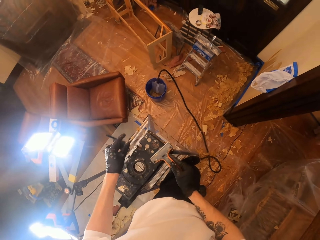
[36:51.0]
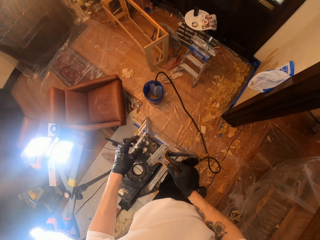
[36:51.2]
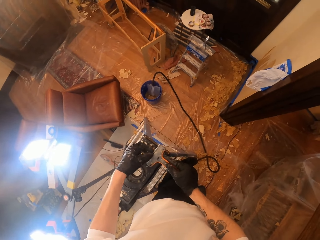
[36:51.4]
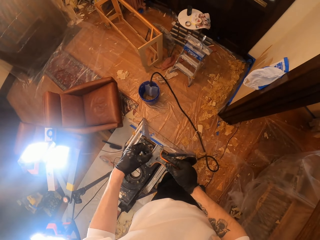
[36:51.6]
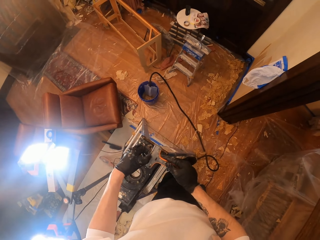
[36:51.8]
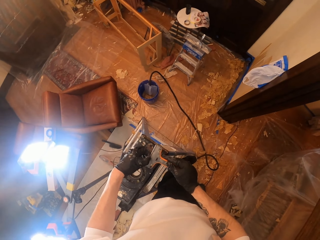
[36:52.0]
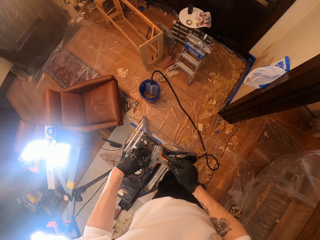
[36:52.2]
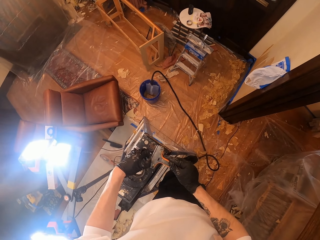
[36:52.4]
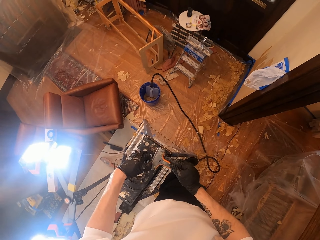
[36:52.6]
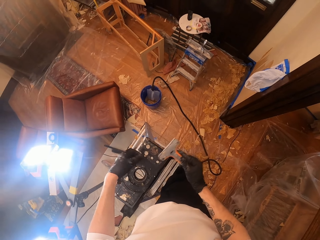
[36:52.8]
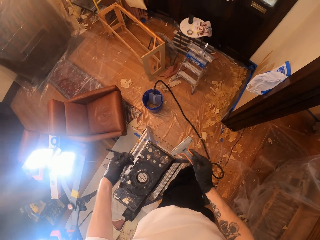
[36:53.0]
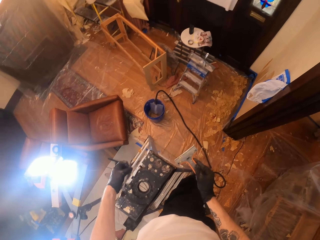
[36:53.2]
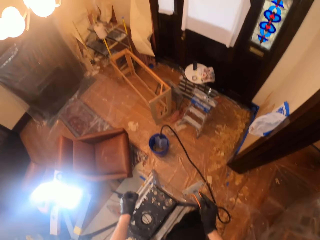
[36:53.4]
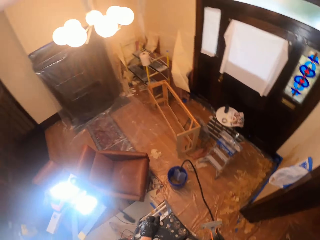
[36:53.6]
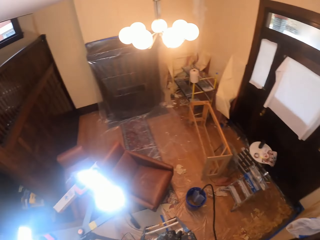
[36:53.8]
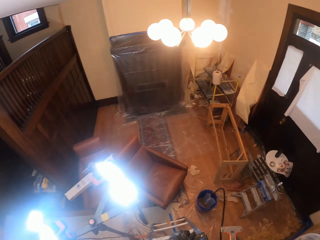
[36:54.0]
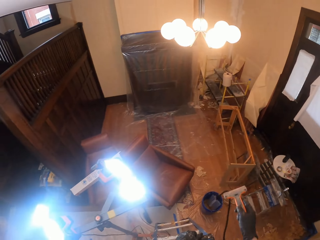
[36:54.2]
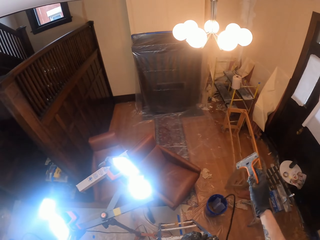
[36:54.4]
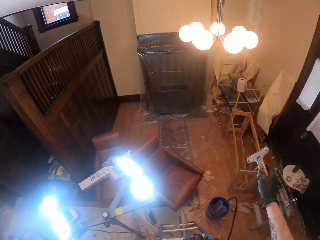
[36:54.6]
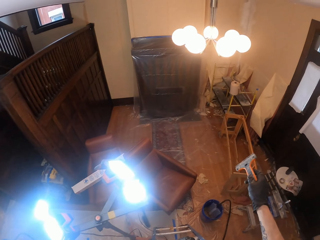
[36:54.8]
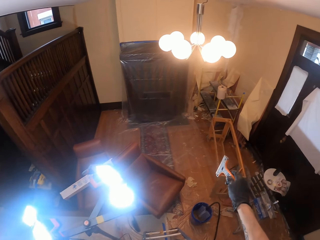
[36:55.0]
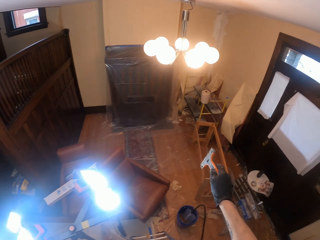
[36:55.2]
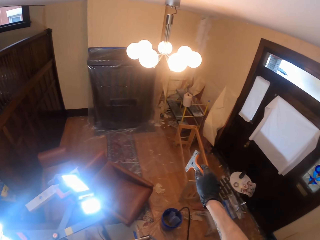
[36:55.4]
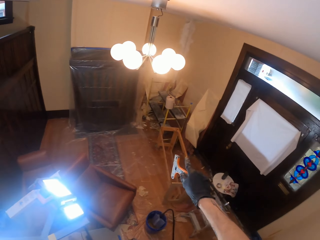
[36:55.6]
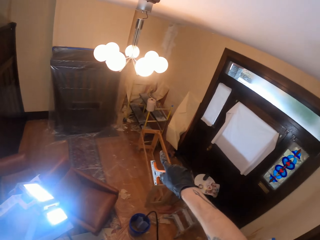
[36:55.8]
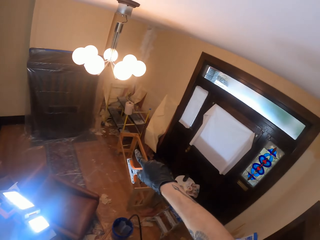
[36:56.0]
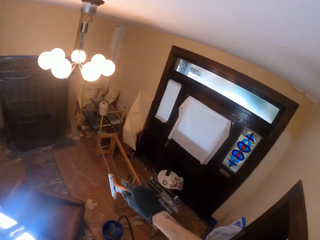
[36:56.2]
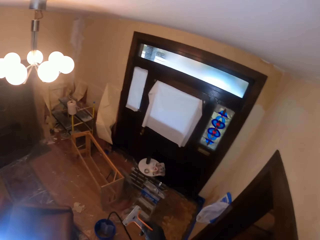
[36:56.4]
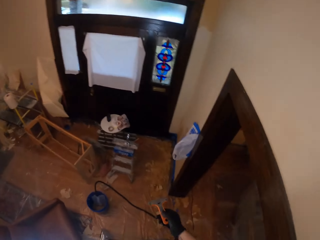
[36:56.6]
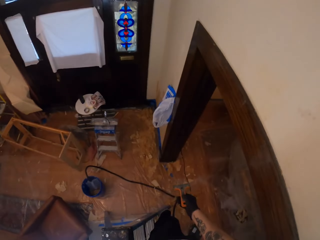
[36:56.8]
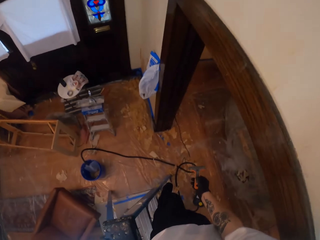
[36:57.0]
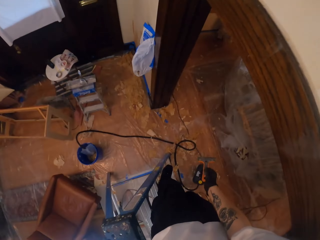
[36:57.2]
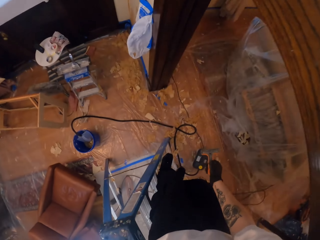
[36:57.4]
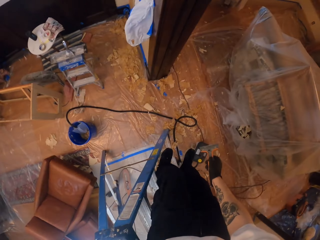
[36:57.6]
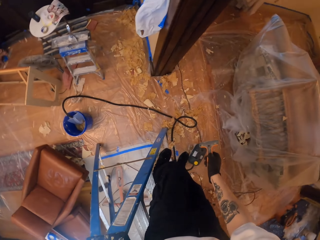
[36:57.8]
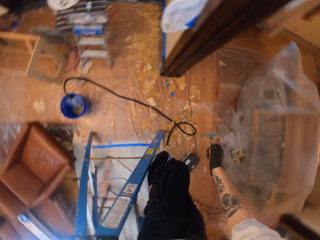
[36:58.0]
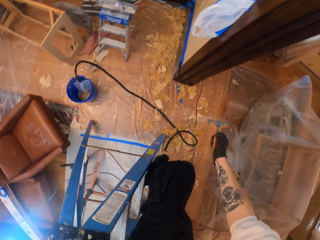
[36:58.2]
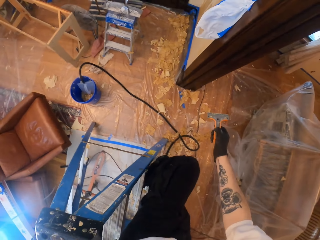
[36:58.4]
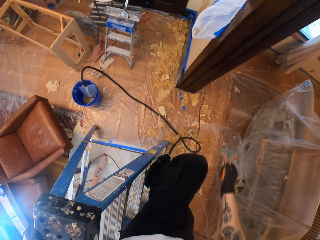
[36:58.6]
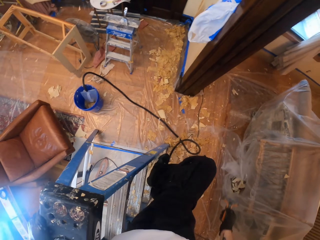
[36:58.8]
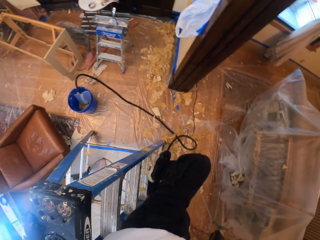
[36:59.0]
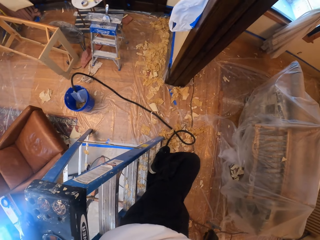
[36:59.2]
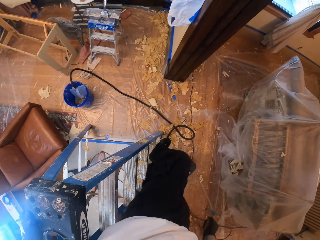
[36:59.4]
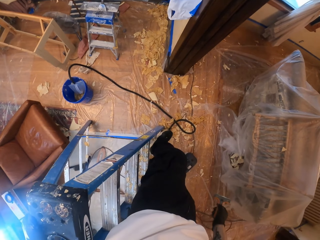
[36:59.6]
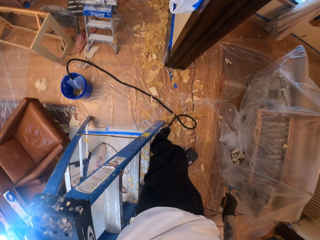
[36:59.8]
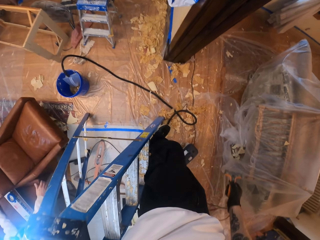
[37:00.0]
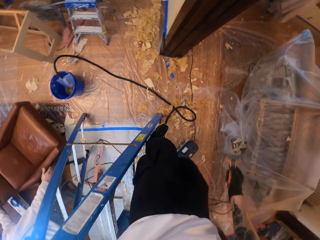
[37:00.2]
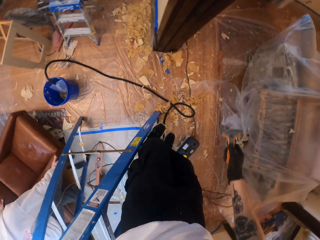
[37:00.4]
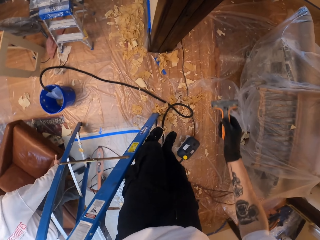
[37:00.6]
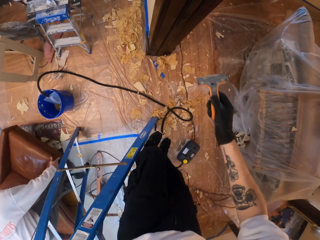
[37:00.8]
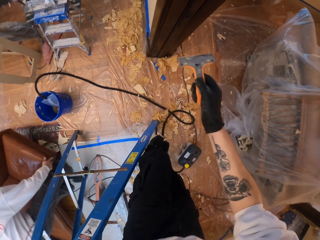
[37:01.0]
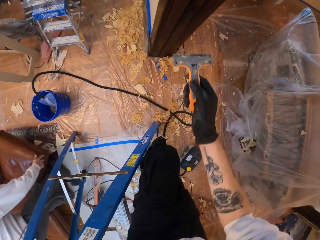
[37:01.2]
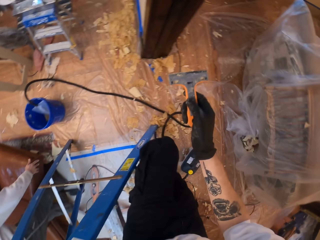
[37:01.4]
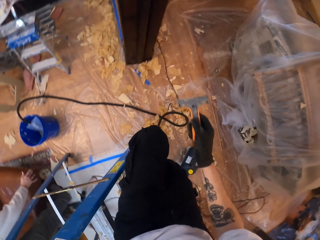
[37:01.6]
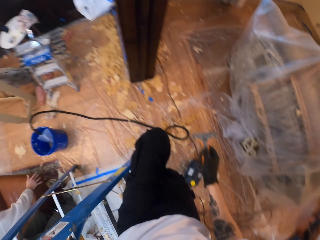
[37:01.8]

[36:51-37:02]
The camera wearer removes something from the scraper. They look around the room. They converse with a man. They climb down the ladder.

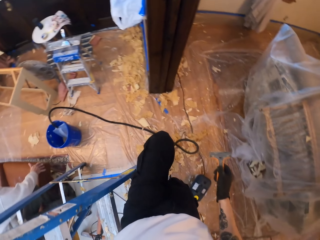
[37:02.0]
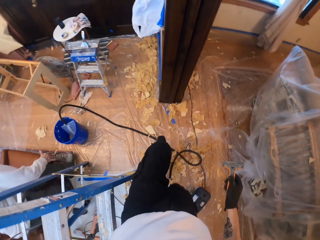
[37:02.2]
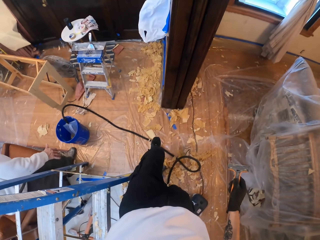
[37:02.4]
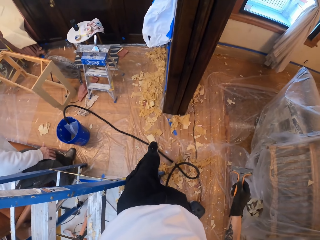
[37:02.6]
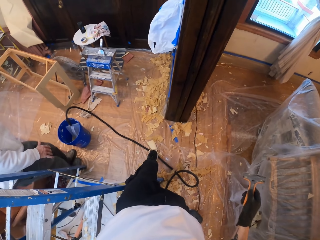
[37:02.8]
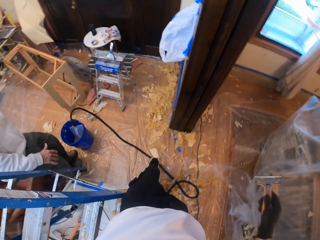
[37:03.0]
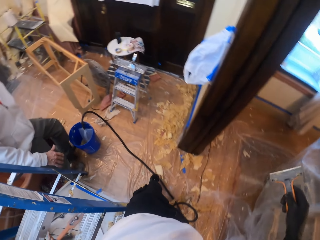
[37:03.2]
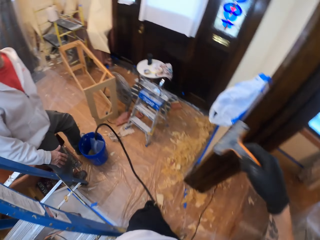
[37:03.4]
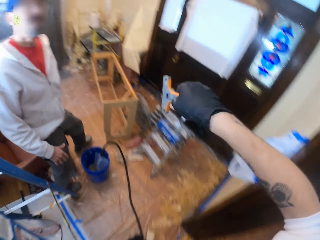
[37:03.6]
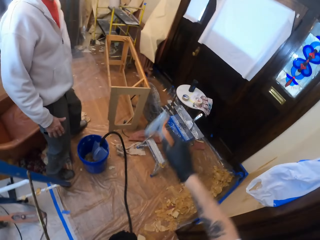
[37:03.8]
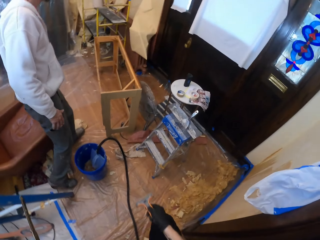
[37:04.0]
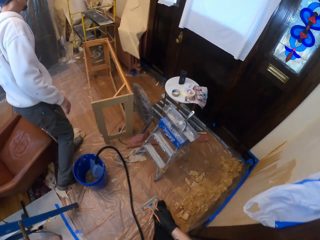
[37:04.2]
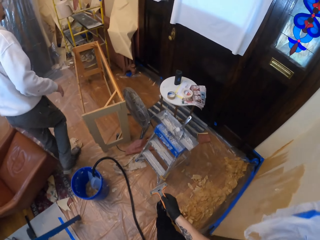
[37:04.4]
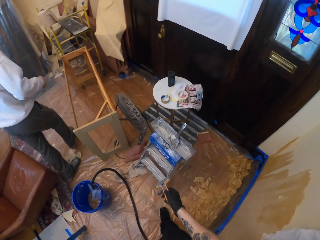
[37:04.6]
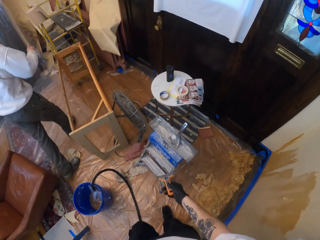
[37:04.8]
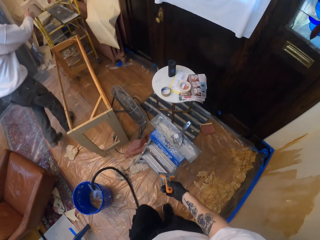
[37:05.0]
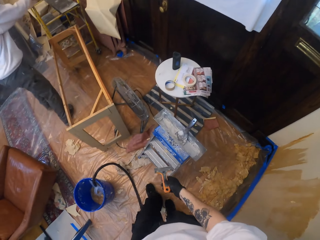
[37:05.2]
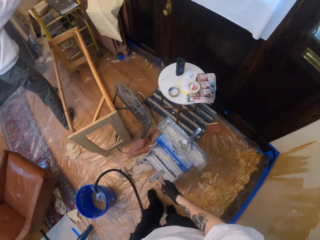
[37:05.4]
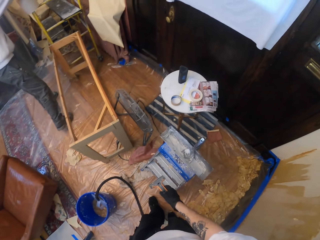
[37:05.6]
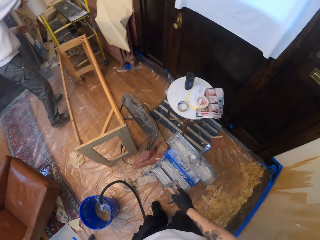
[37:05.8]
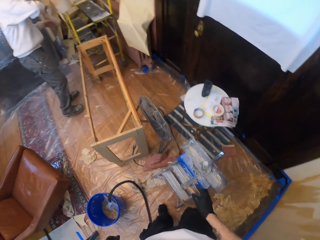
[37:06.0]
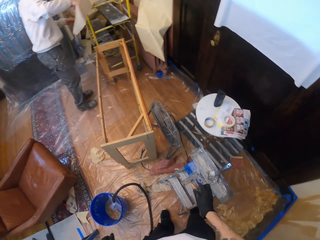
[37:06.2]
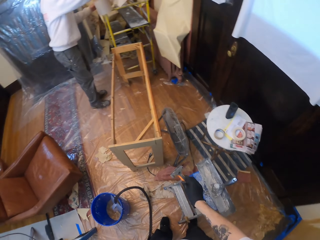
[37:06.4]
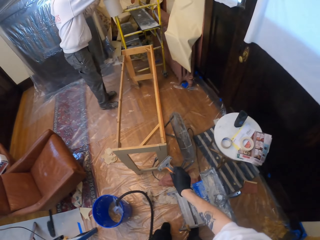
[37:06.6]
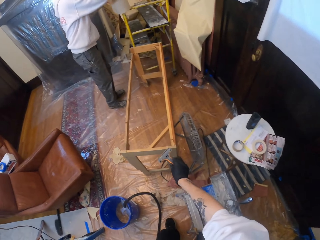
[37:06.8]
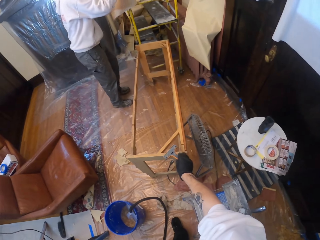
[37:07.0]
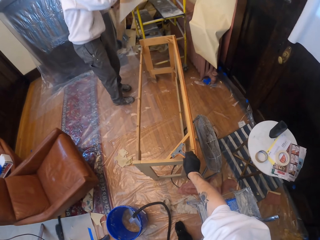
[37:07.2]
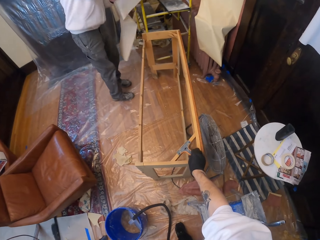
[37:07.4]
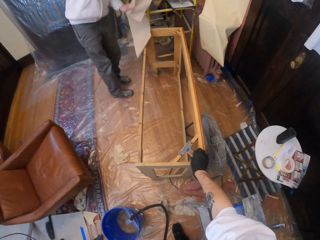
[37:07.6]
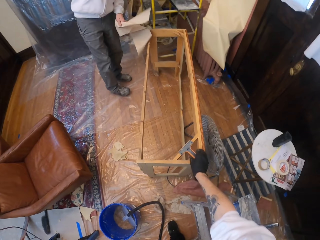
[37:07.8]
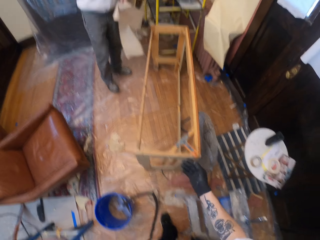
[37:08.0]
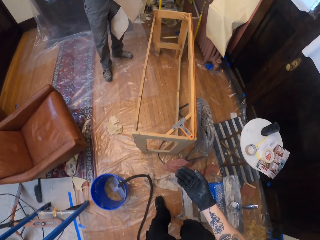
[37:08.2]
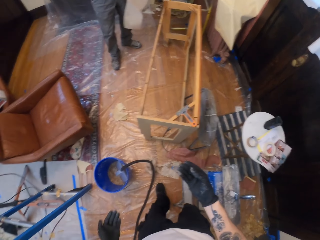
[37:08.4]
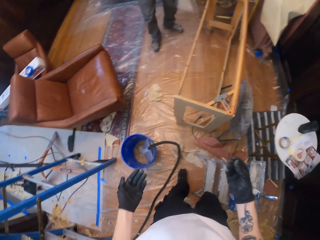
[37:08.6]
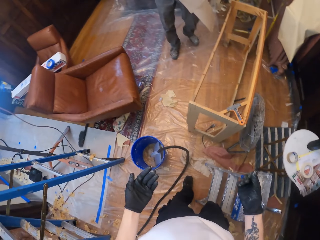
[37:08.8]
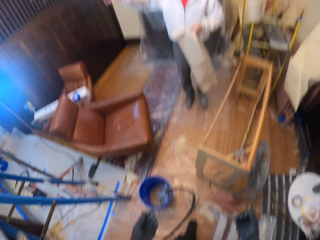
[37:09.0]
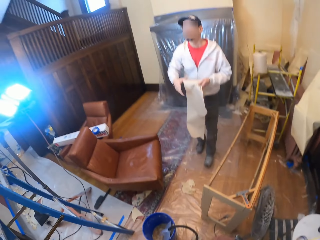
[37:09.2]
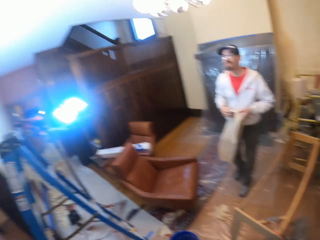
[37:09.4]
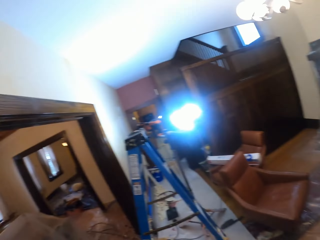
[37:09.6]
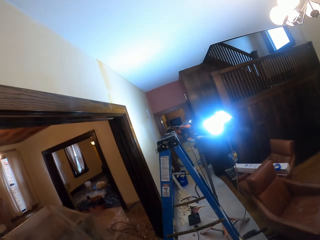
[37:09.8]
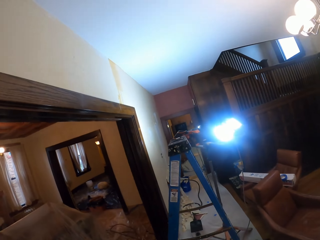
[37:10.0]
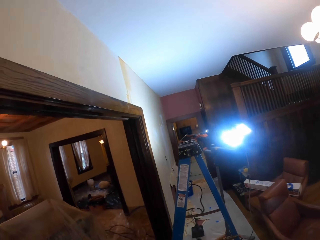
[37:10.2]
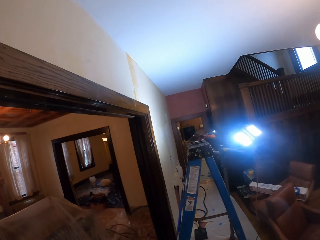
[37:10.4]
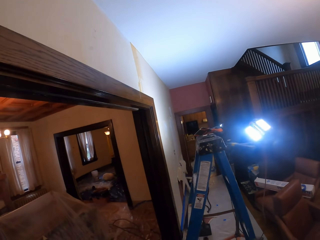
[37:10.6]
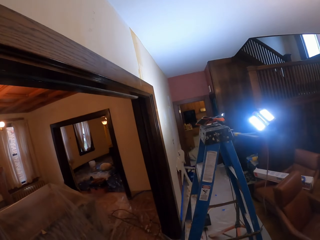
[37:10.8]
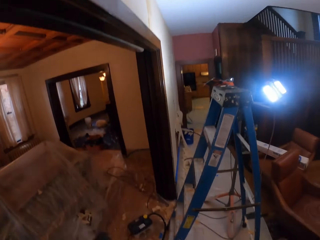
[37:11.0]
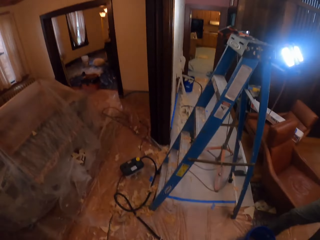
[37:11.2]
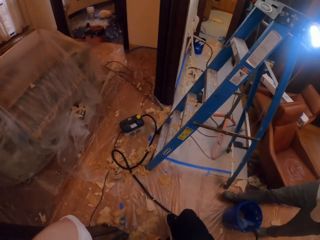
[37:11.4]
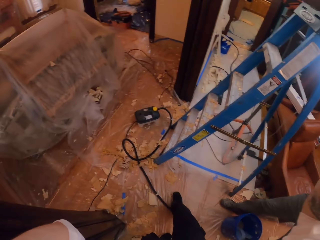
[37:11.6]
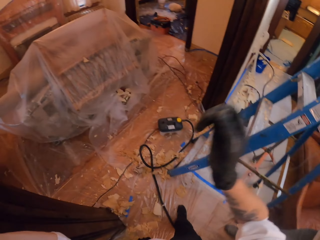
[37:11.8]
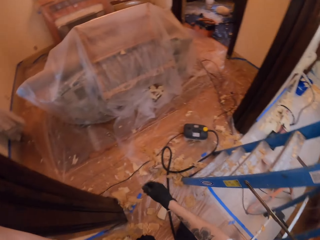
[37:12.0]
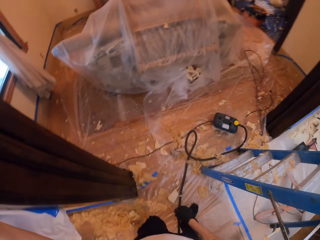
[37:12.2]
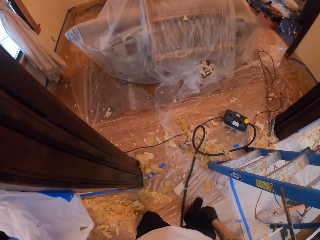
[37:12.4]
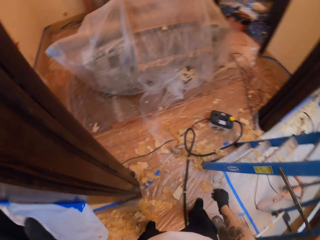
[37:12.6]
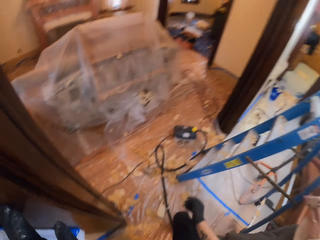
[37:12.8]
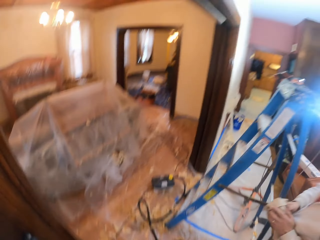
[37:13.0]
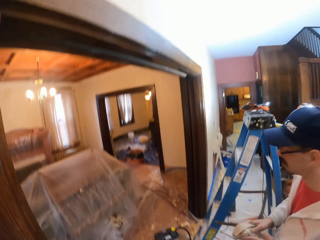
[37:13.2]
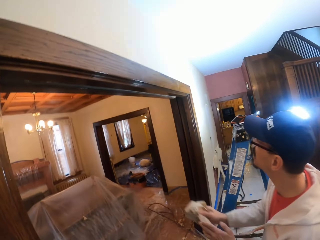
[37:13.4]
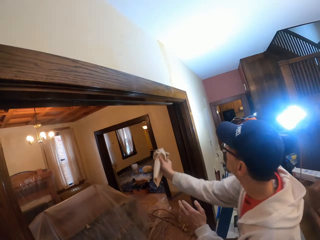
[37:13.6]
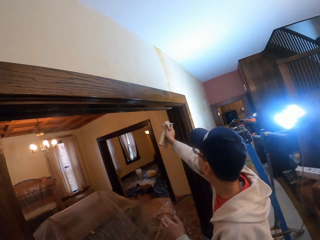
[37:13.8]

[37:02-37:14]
The camera wearer converses with a person. They walk around the room. They place the scraper on a wooden structure. The person converses with the camera wearer. The camera wearer looks left. They look around the room. They converse with the person.
